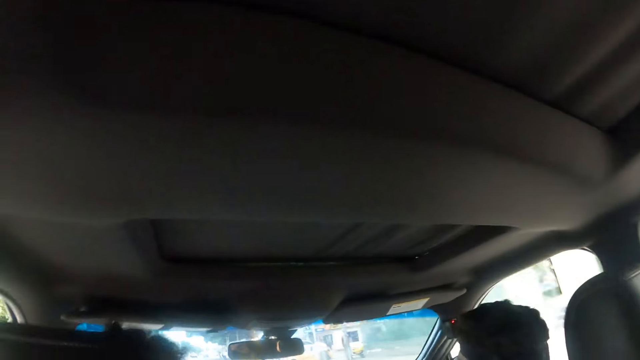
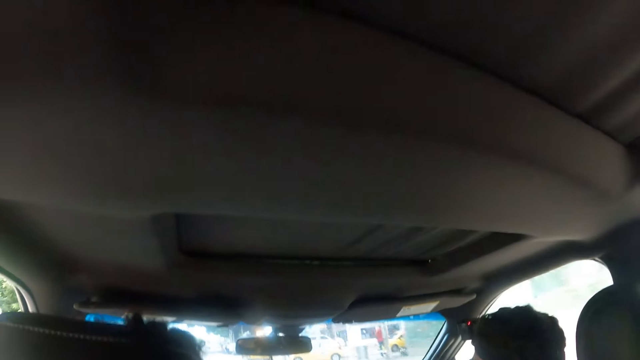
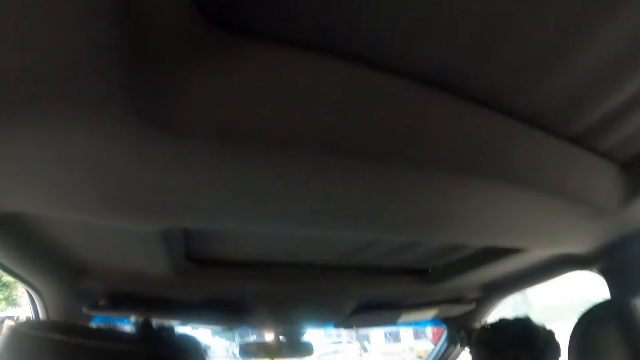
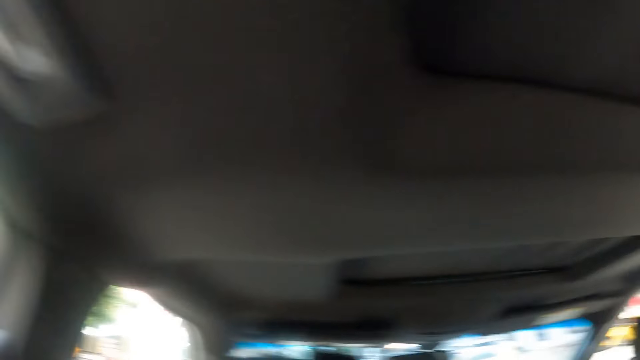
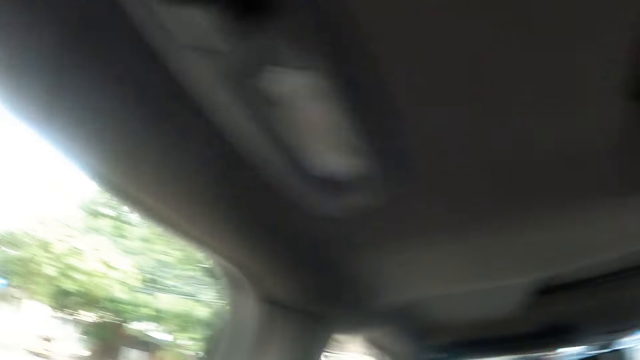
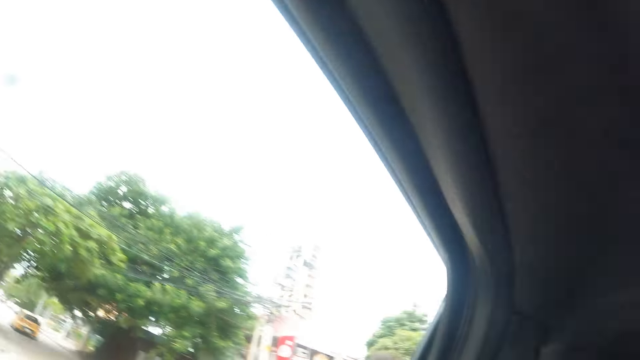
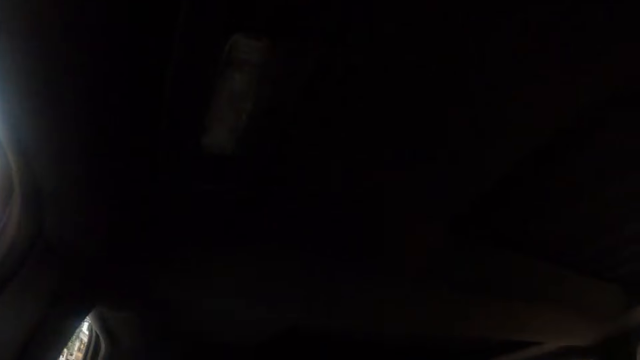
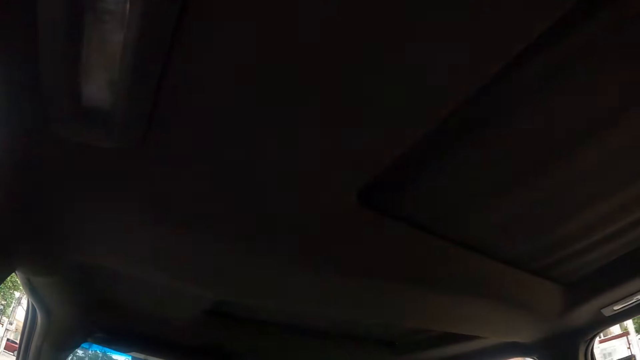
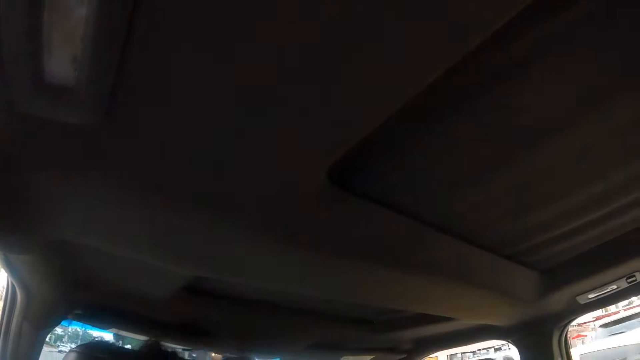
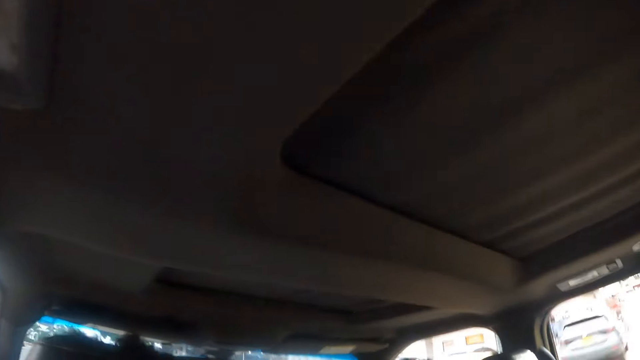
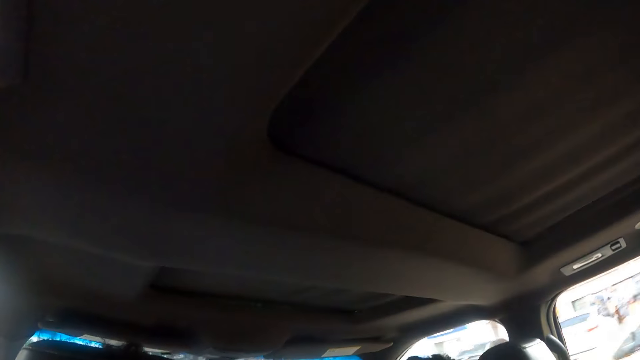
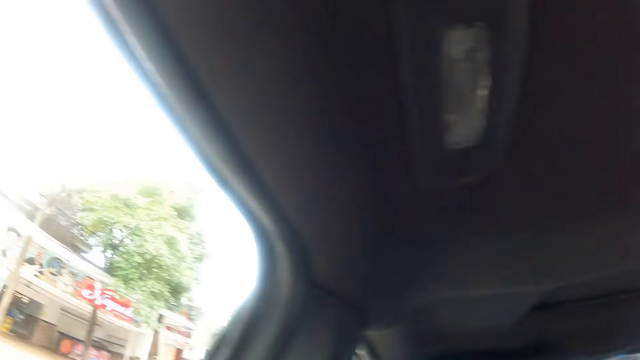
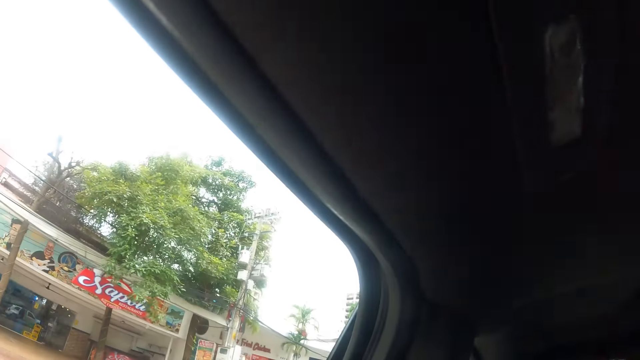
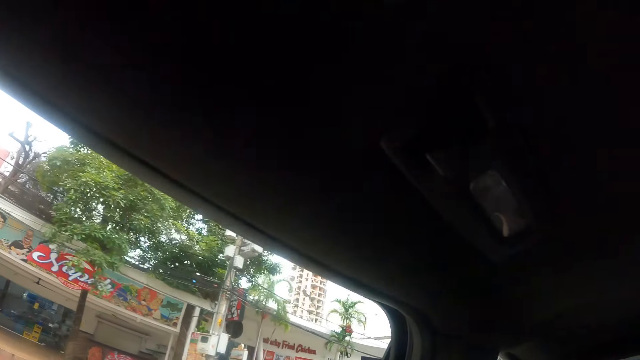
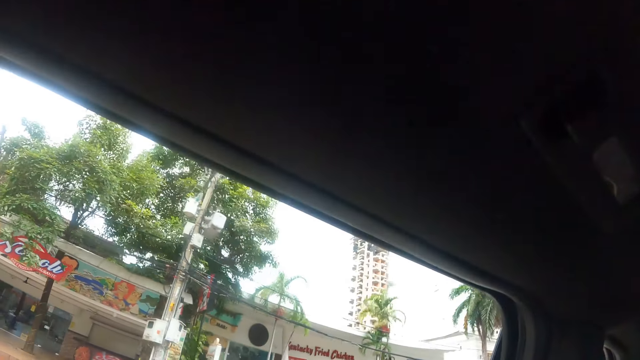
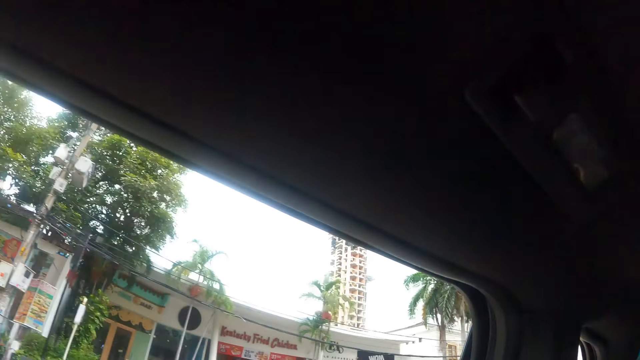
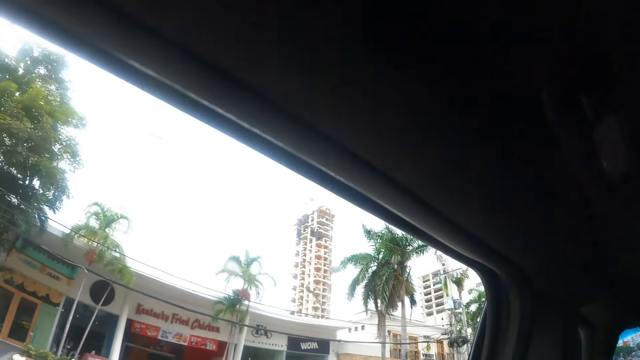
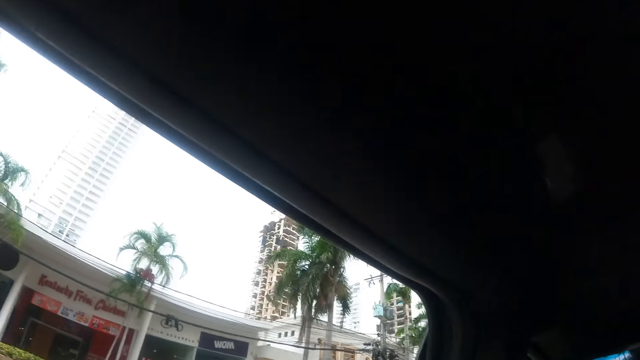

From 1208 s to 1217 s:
The camera wearer looks around the road. They look around the road again.

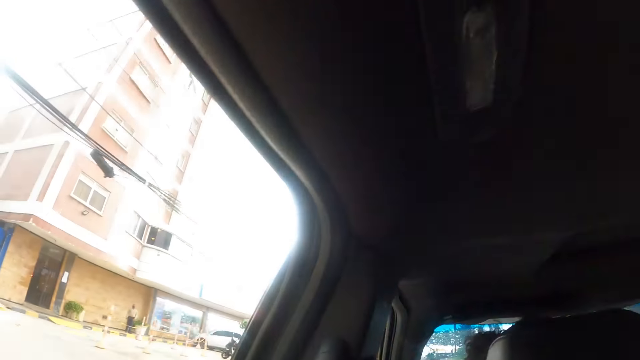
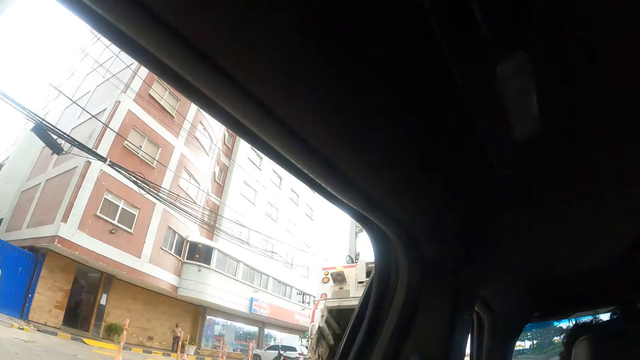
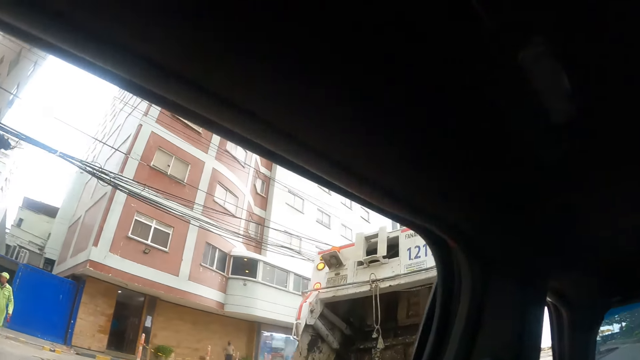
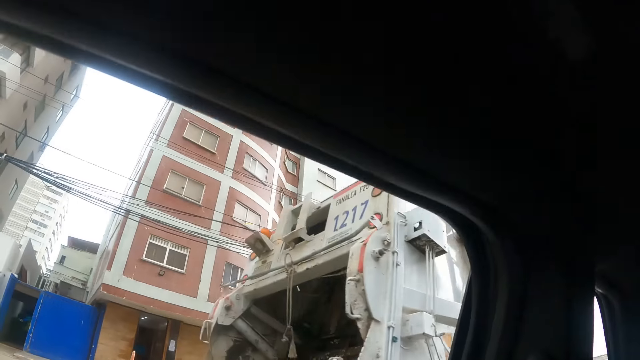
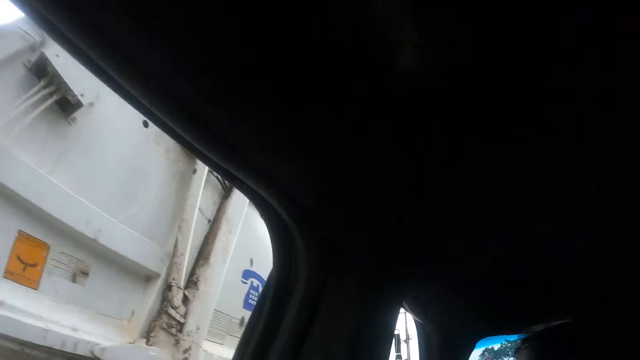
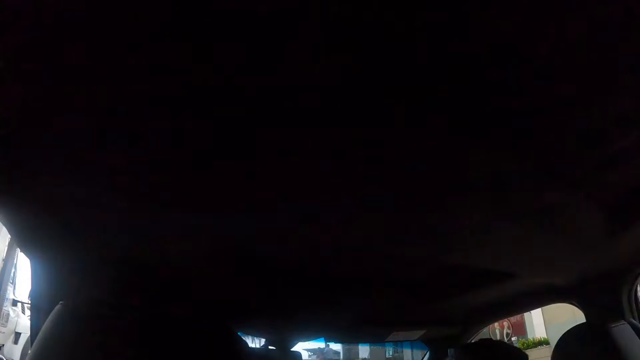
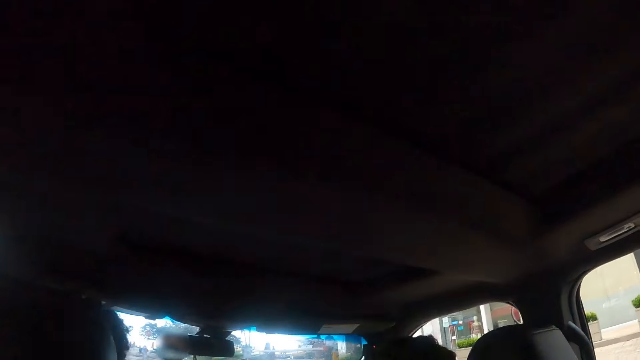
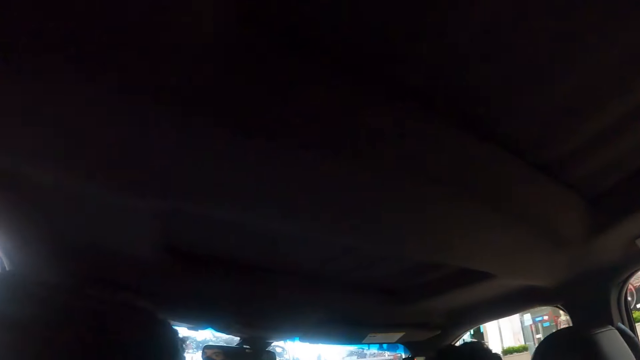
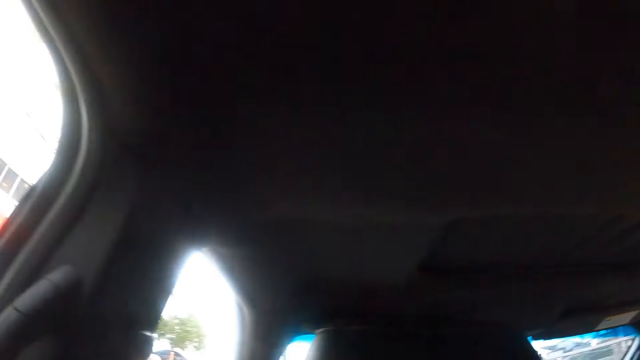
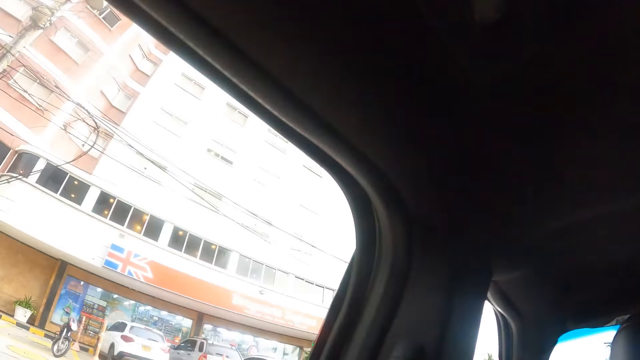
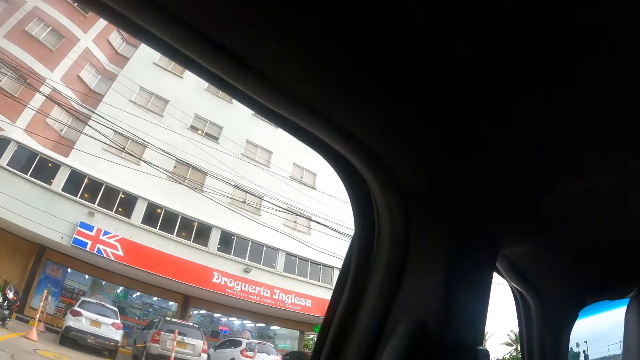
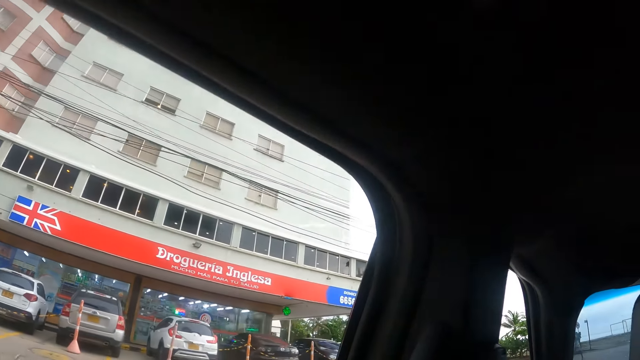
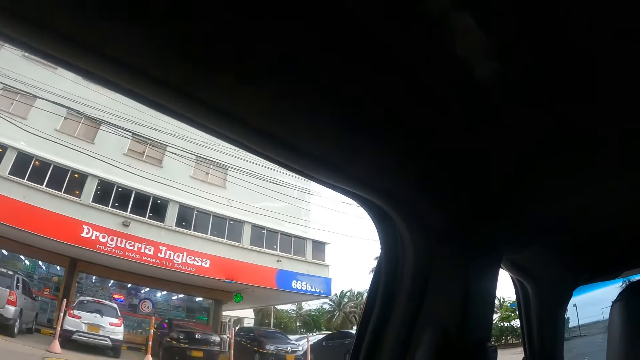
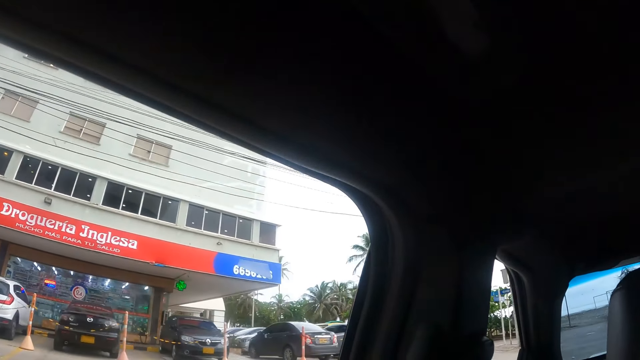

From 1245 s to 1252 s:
The camera wearer looks around the road.

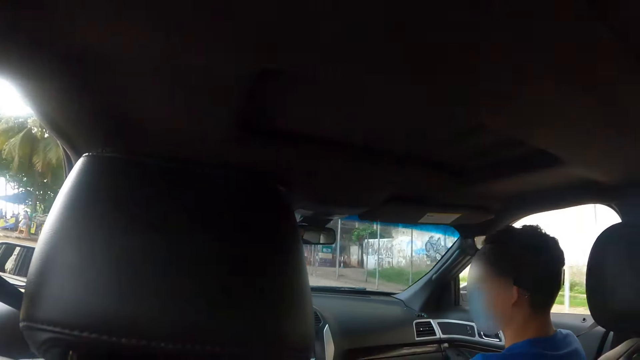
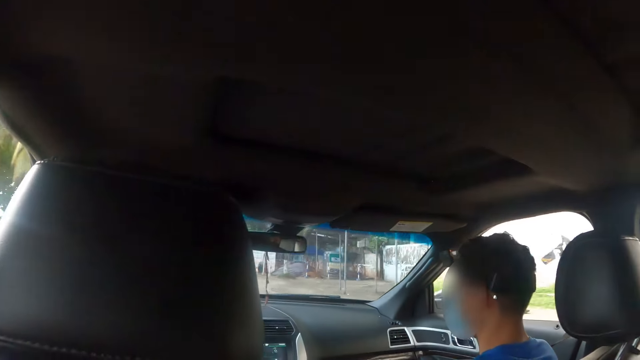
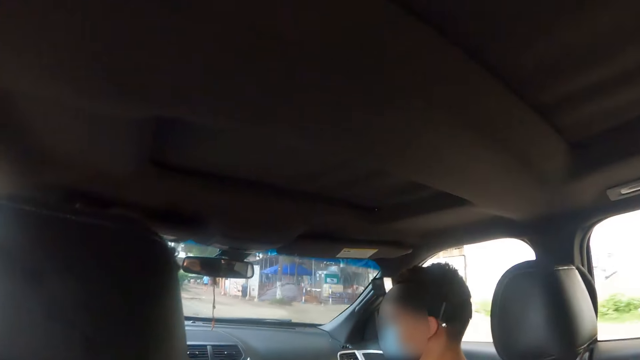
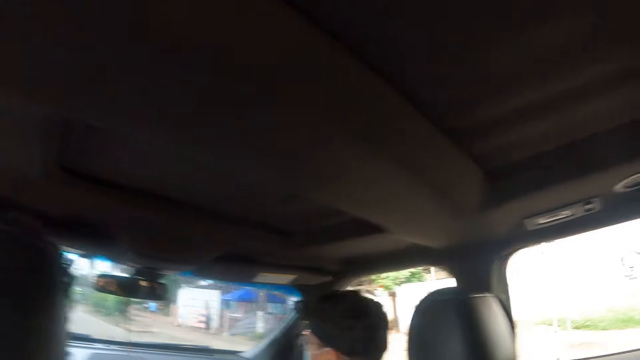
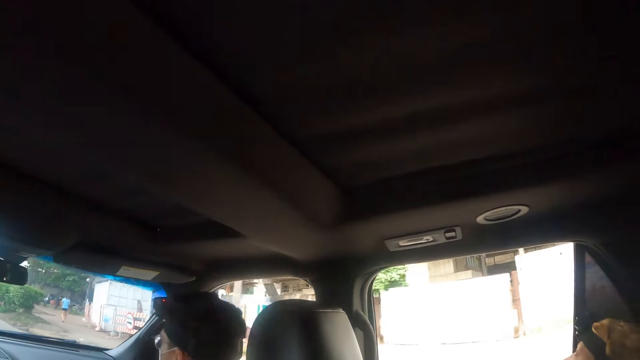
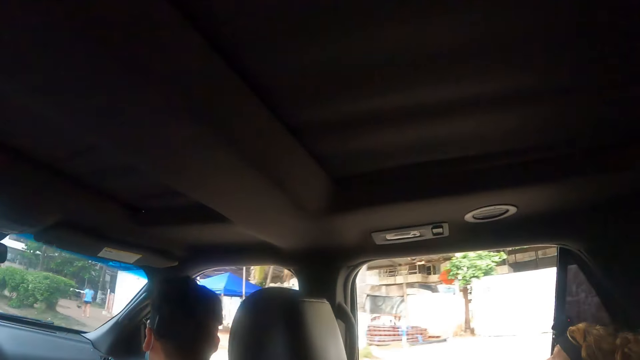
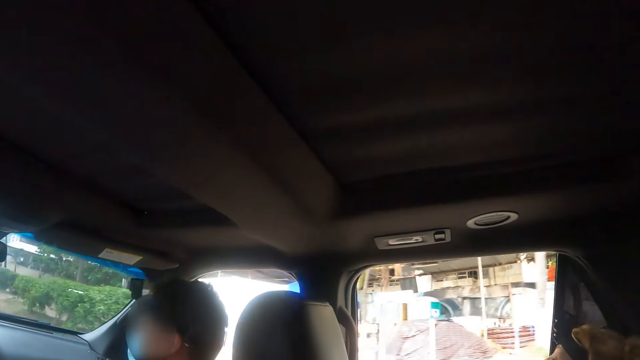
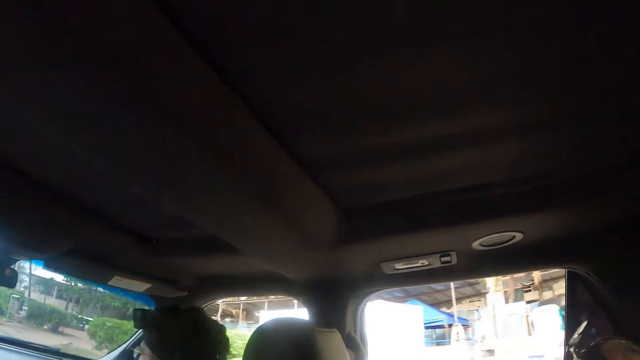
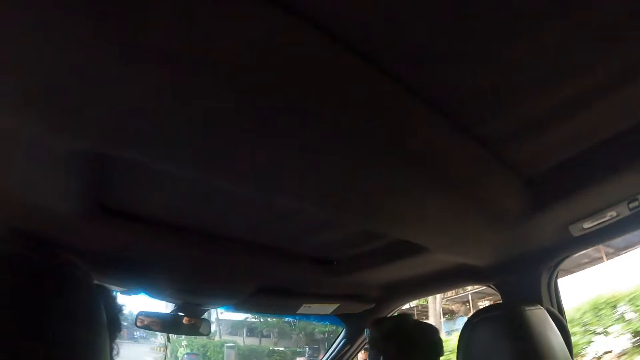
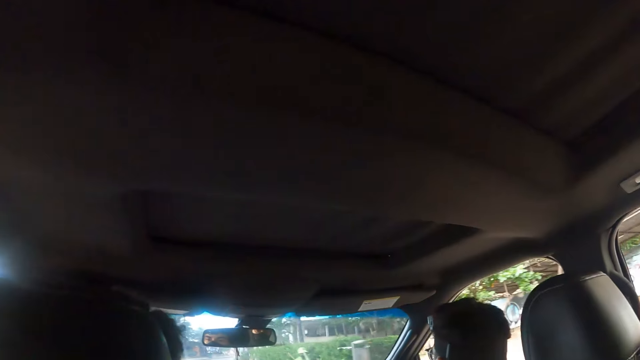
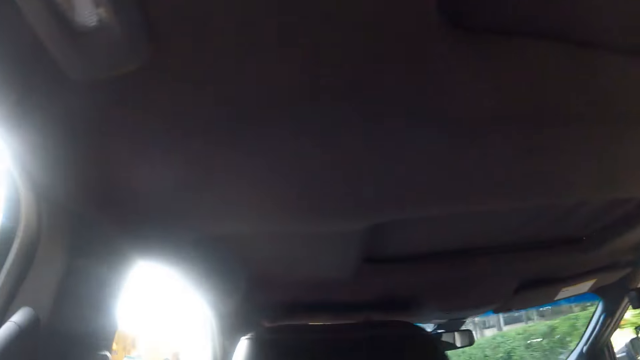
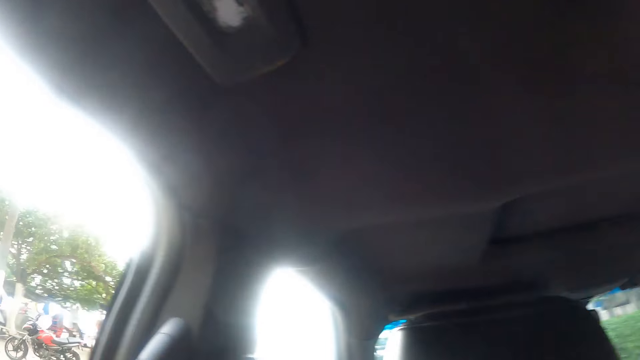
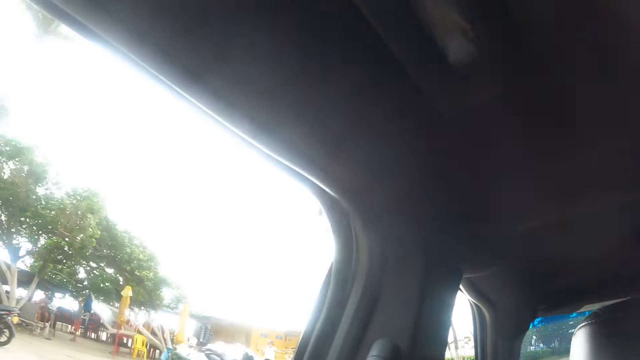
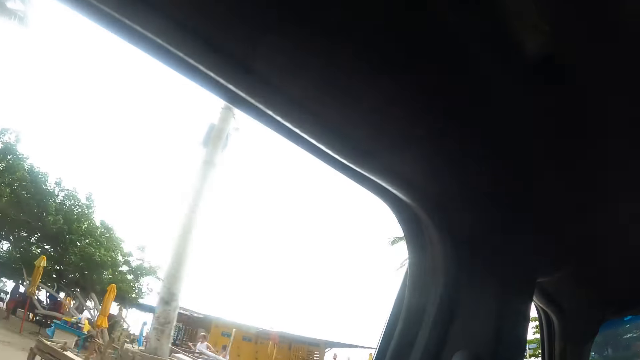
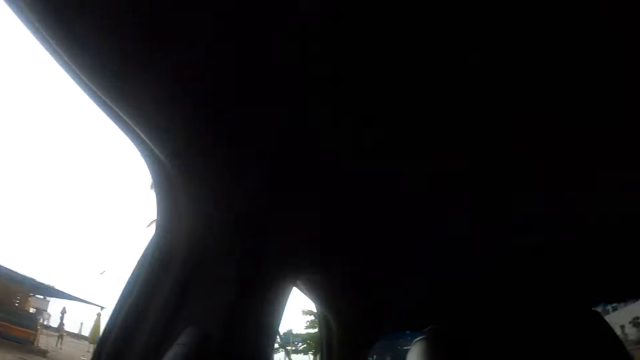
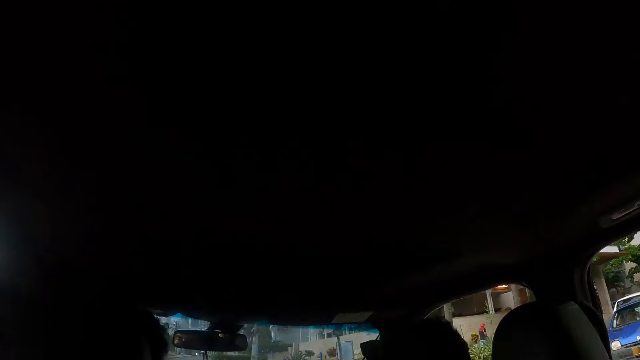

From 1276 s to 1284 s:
The camera wearer looks around the car. They look around the road.
